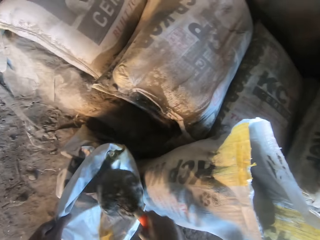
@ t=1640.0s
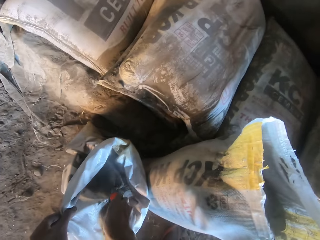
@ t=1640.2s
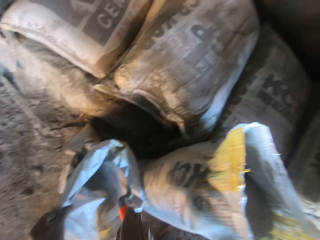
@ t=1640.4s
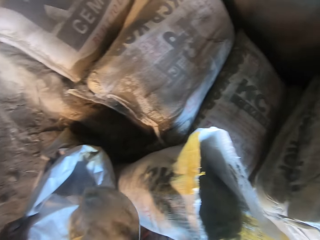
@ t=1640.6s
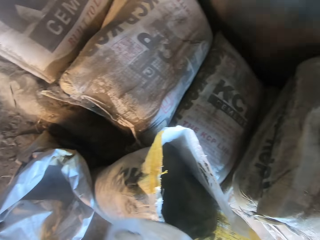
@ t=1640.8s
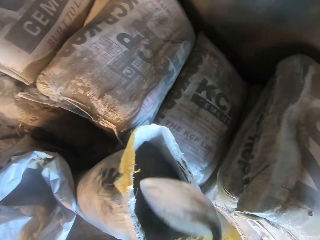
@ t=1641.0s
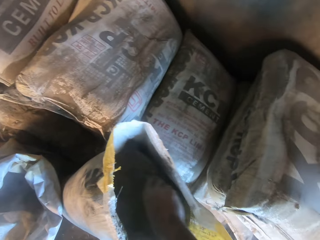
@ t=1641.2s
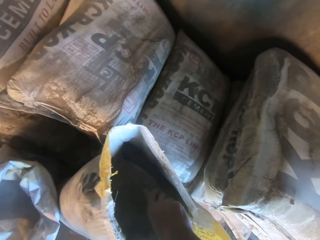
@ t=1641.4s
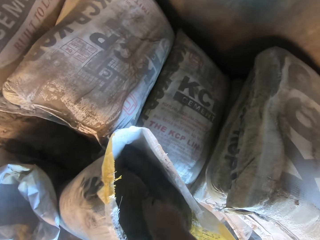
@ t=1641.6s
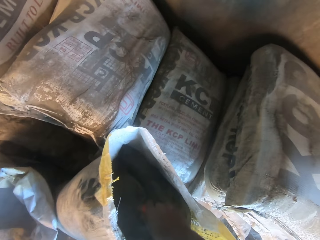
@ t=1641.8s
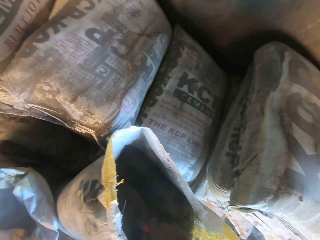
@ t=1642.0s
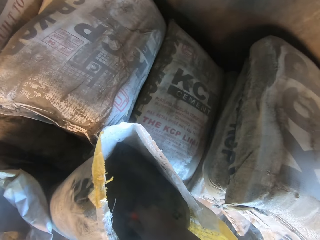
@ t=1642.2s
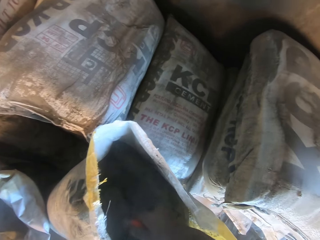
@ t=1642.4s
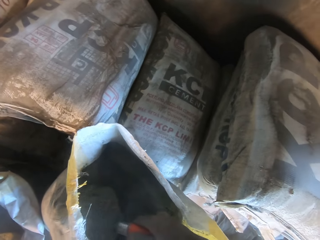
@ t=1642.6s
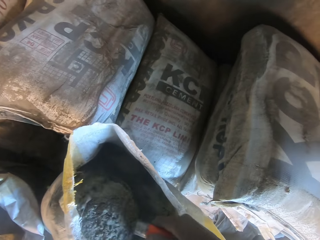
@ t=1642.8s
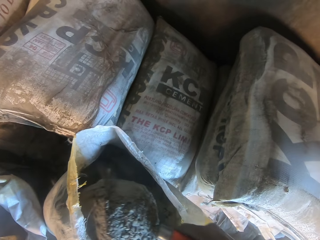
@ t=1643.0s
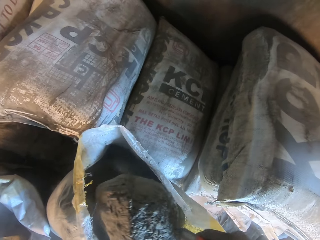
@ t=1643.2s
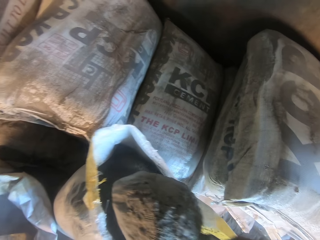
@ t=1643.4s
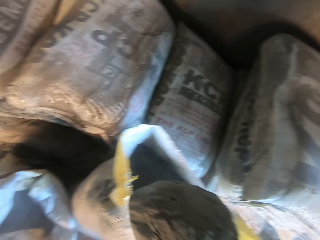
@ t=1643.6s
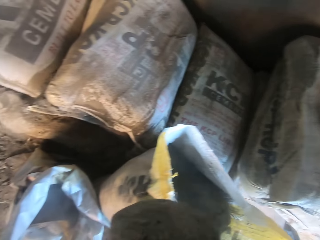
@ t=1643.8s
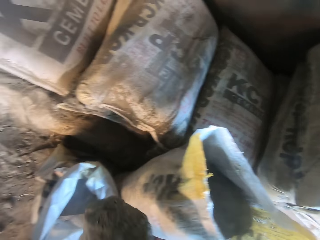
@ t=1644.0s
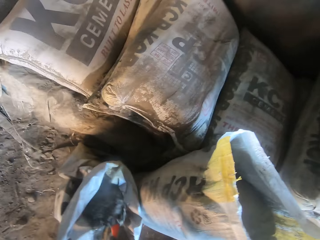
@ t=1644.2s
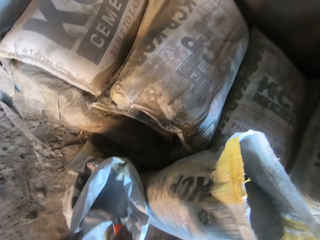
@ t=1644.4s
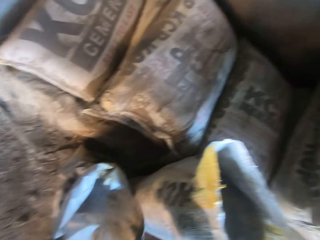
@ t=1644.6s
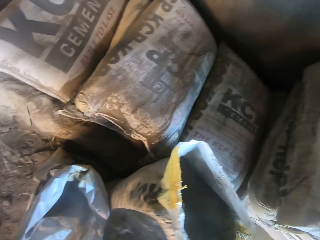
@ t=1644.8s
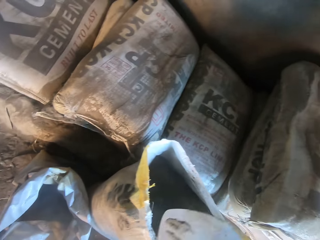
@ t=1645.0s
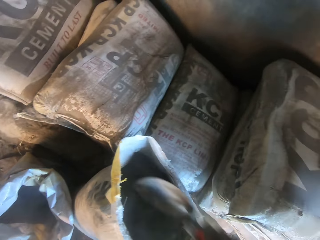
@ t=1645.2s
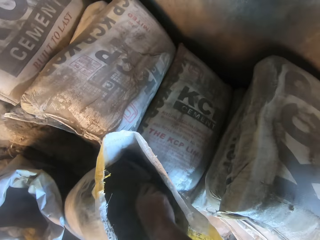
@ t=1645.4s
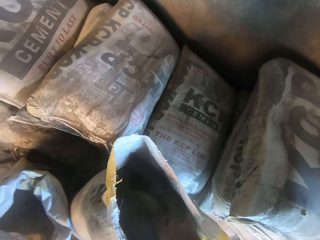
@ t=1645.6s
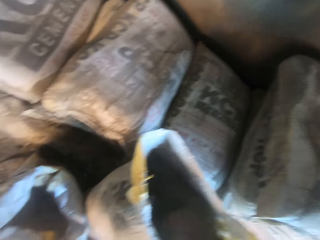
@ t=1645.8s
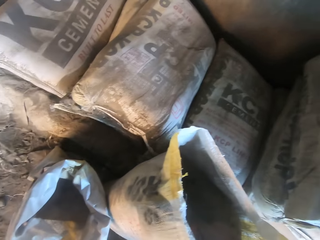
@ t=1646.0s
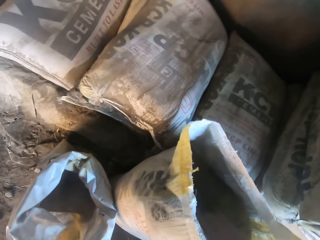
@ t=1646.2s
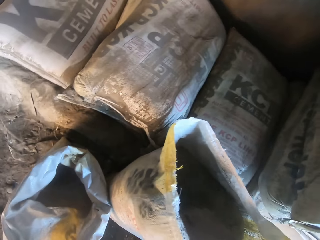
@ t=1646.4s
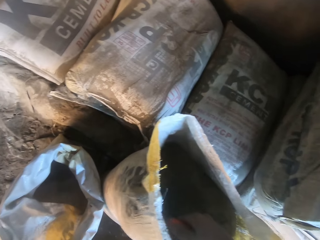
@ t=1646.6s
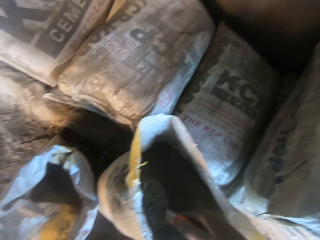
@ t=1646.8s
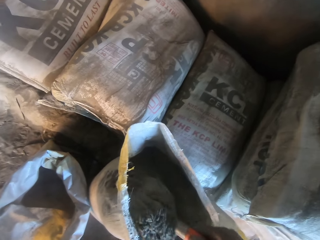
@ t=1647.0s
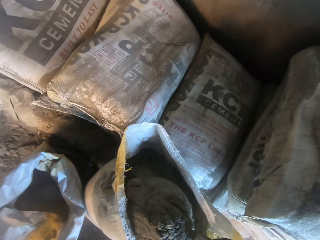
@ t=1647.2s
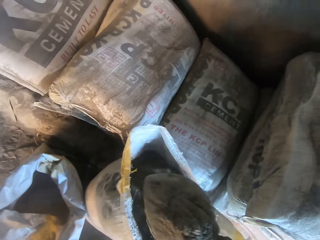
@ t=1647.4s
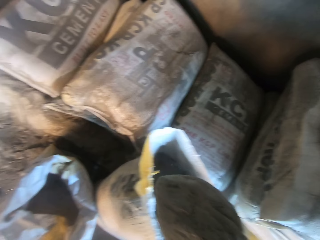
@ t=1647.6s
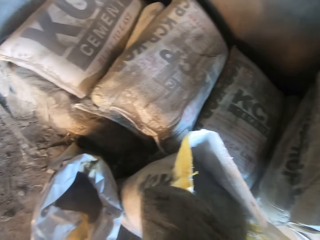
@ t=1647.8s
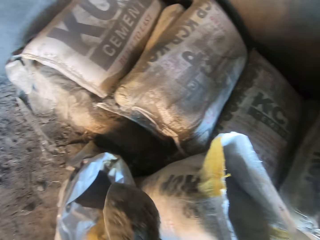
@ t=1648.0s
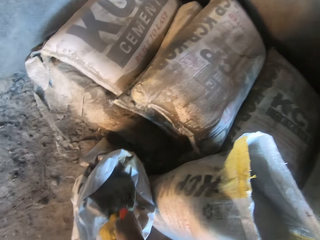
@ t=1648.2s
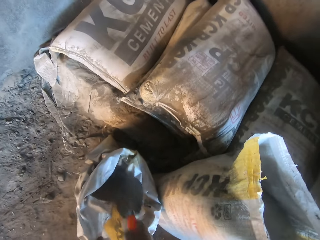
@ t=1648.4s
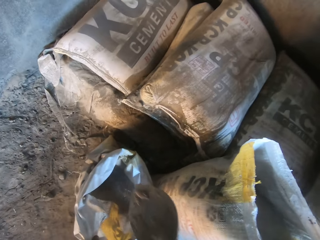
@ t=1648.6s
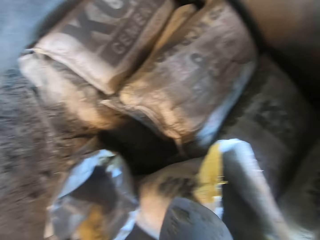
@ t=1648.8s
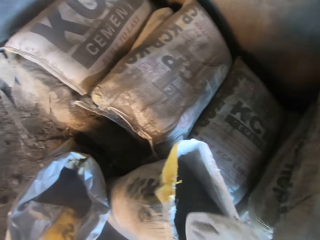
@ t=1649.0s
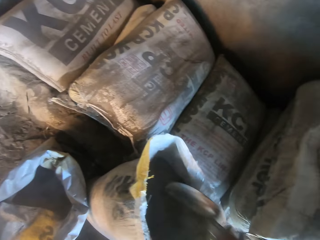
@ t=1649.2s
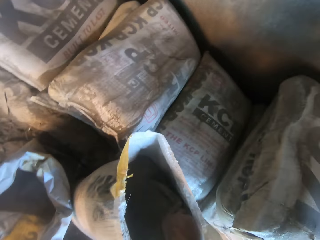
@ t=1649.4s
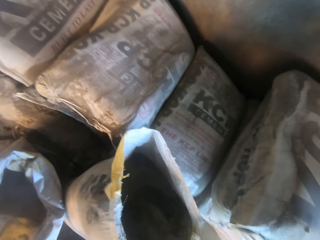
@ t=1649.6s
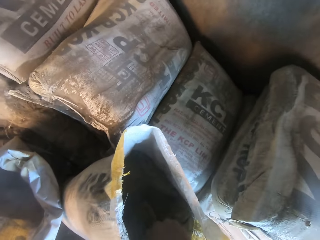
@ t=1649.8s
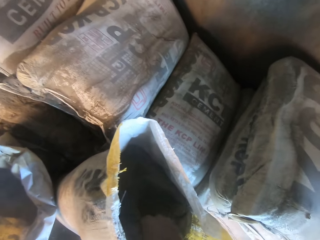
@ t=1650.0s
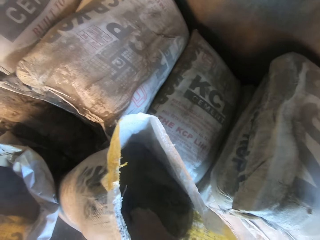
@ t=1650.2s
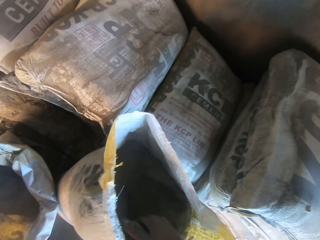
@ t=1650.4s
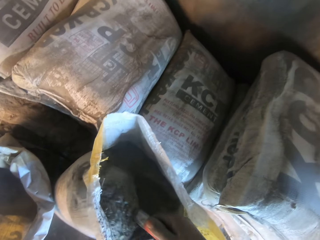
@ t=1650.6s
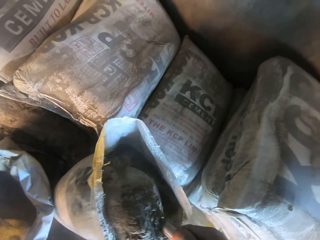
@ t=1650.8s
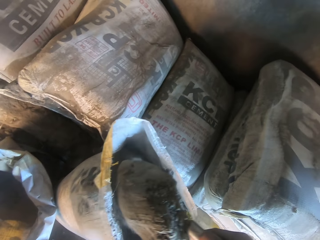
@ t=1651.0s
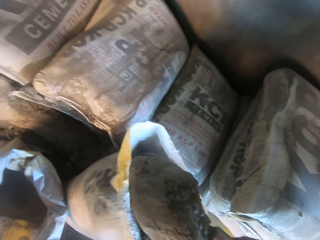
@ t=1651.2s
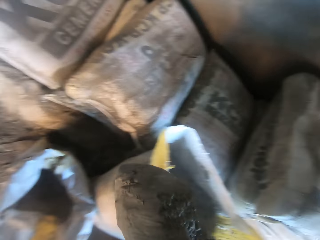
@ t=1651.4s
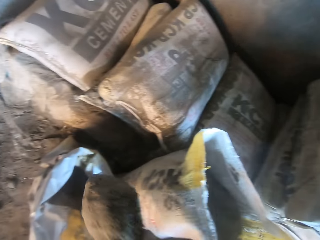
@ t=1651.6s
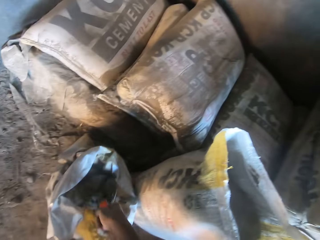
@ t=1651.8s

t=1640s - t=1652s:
The camera wearer puts the cement in the bag. They take cement with a shovel. They put the cement in the bag. They take cement with the shovel. They put the cement in the bag. They take cement with the shovel.

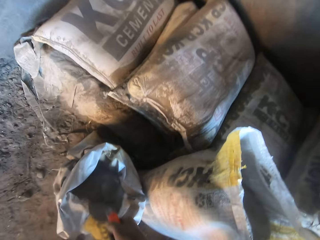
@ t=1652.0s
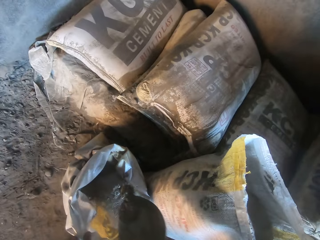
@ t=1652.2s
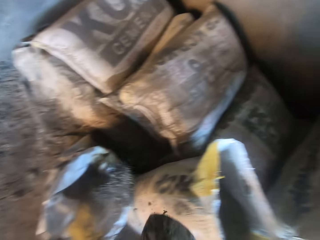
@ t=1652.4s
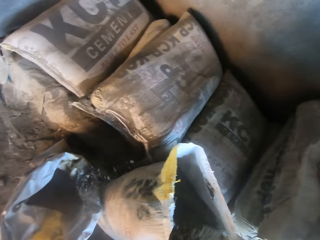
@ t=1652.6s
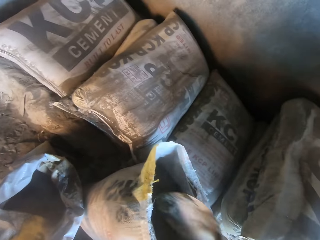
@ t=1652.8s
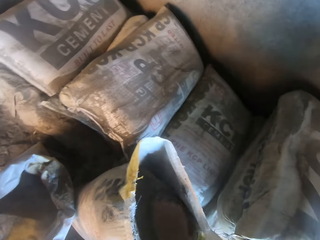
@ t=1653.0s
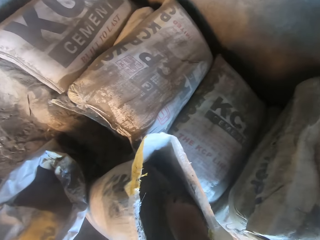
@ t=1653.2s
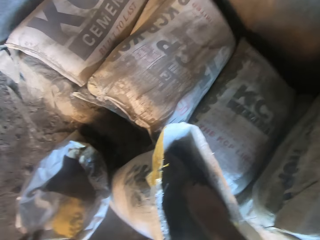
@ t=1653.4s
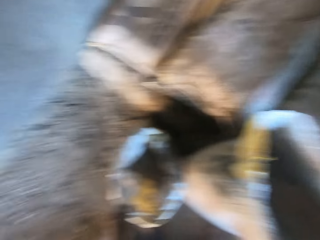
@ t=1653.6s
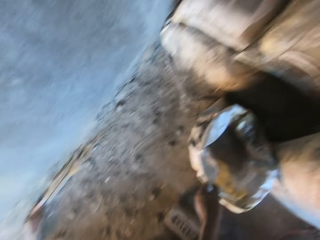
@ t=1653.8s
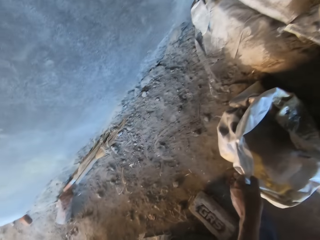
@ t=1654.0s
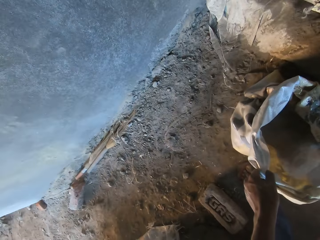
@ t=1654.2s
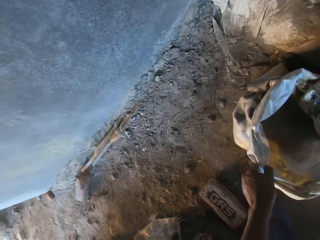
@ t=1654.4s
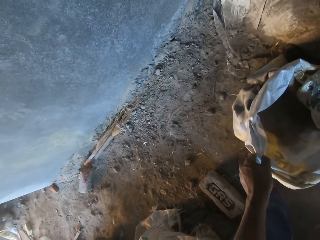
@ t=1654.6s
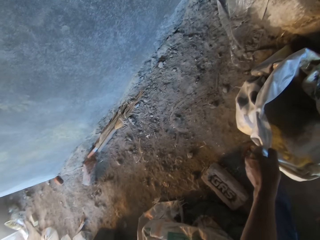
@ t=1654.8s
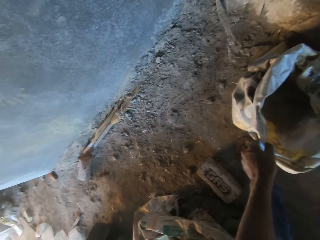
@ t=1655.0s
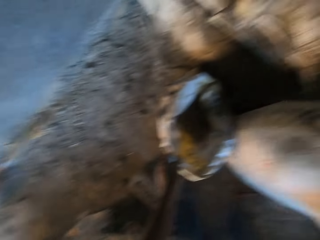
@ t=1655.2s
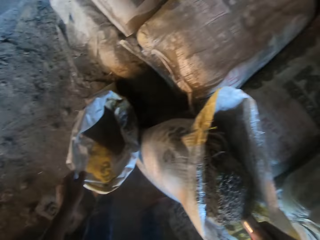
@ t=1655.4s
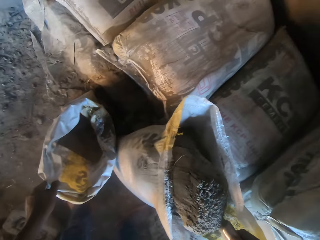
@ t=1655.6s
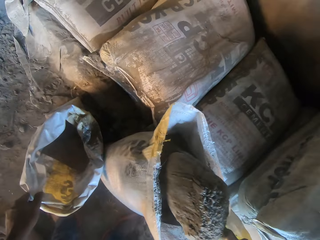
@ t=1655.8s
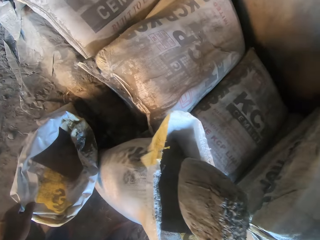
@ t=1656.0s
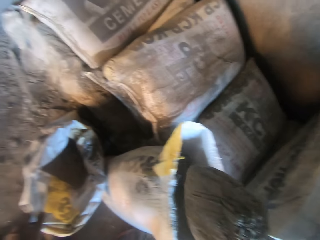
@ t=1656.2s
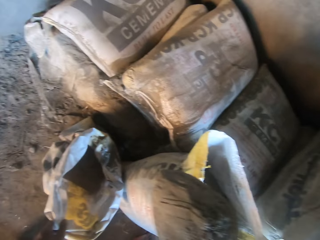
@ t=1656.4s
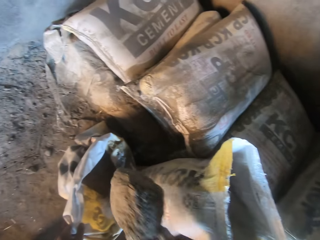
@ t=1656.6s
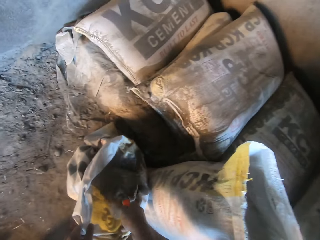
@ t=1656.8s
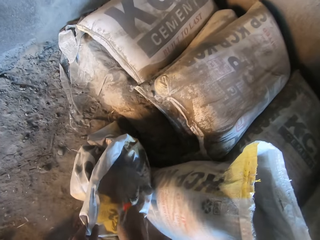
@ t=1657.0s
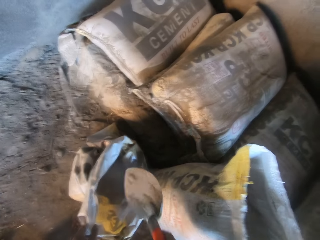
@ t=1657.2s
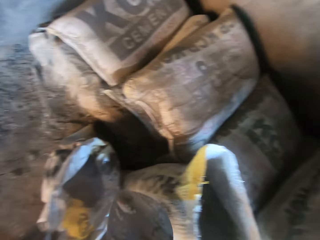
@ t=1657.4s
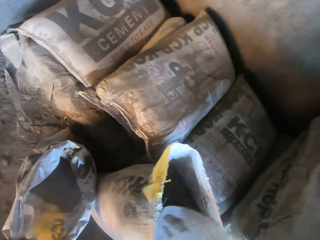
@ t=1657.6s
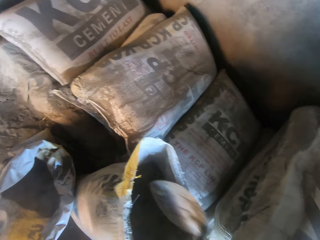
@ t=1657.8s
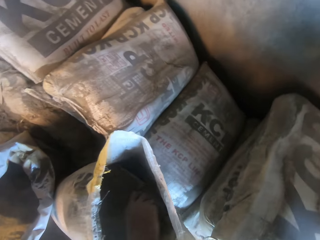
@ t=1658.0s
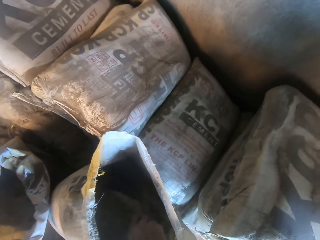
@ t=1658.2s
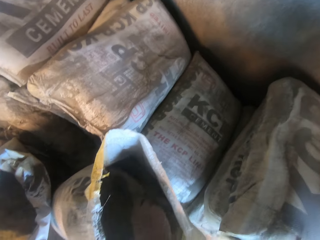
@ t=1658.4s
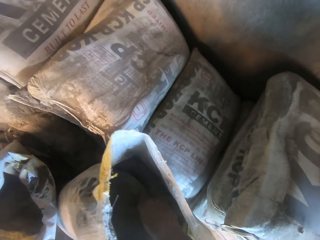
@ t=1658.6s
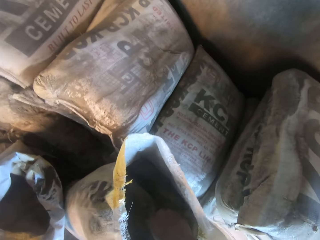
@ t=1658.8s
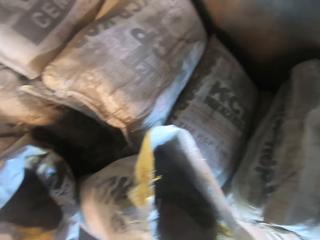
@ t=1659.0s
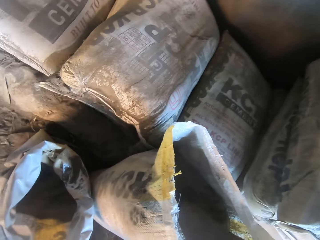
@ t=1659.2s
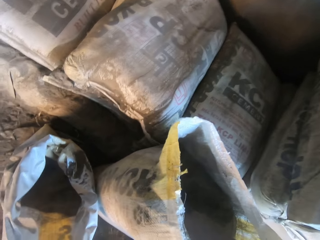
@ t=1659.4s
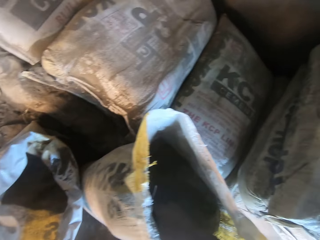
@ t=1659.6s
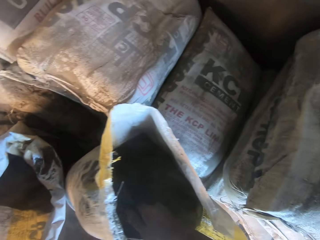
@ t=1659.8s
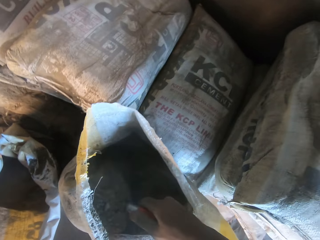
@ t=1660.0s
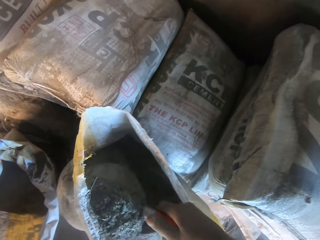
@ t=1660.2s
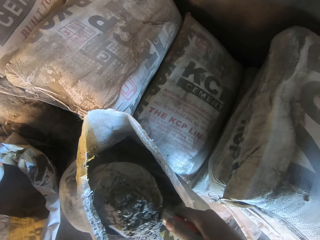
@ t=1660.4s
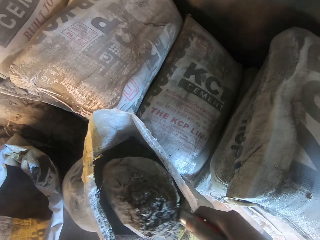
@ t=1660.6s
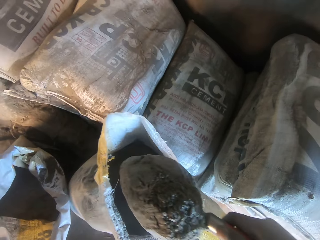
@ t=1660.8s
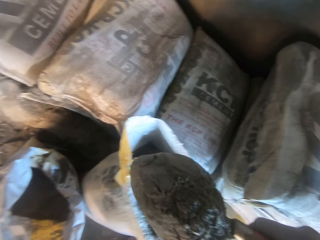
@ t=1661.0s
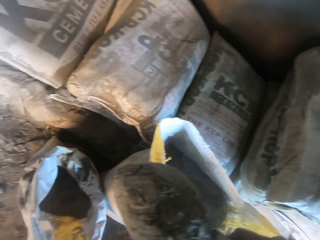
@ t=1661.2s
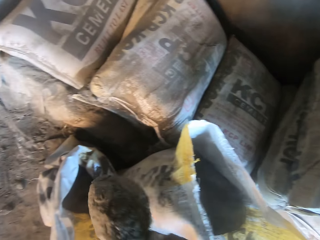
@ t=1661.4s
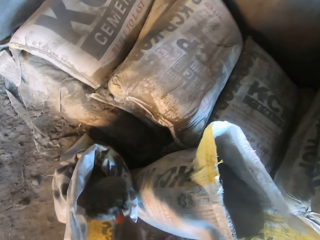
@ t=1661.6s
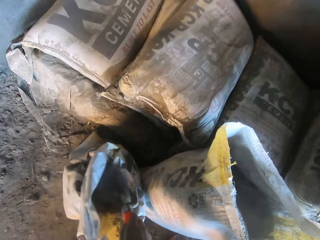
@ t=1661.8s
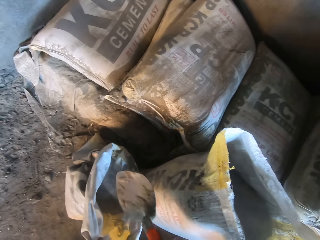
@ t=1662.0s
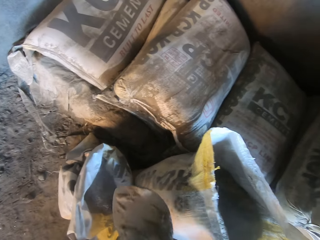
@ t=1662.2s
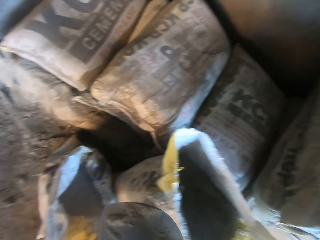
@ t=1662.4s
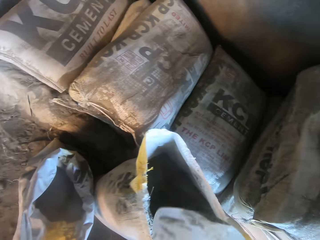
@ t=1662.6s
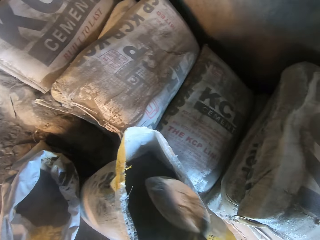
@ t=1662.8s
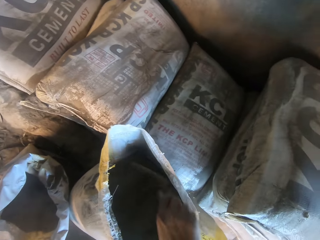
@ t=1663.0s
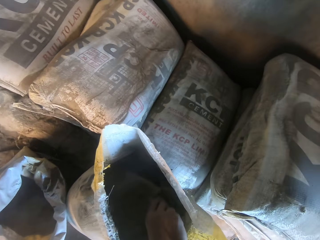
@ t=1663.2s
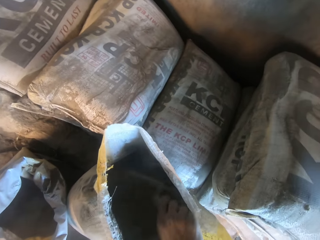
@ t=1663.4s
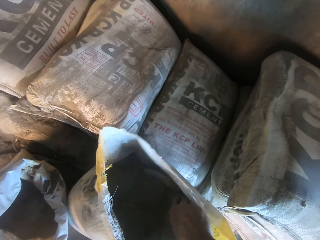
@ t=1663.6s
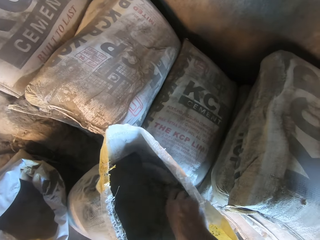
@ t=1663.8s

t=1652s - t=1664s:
The camera wearer puts the cement in the bag. They take cement with a shovel. They put the cement in the bag. They take cement with the shovel. They put the cement in the bag.
